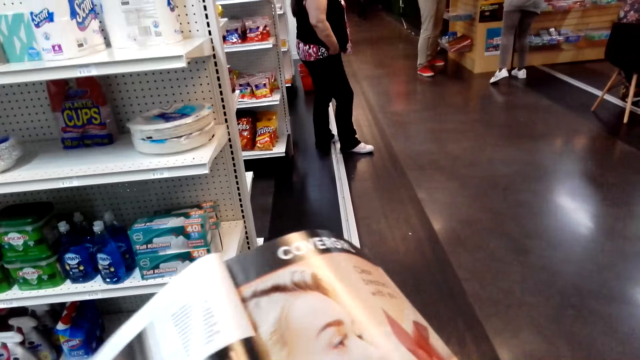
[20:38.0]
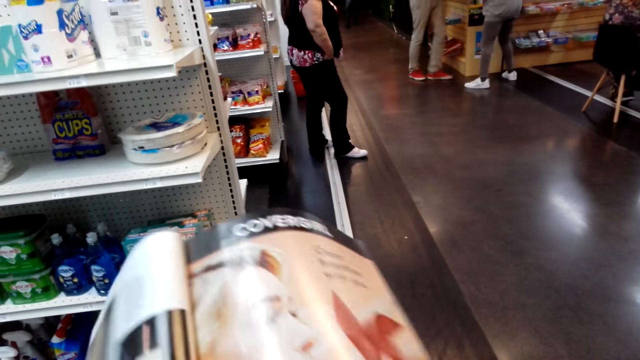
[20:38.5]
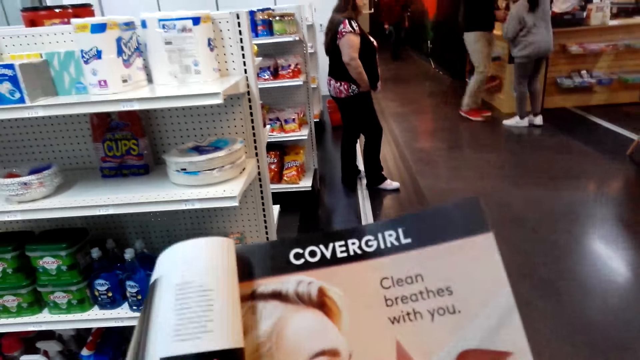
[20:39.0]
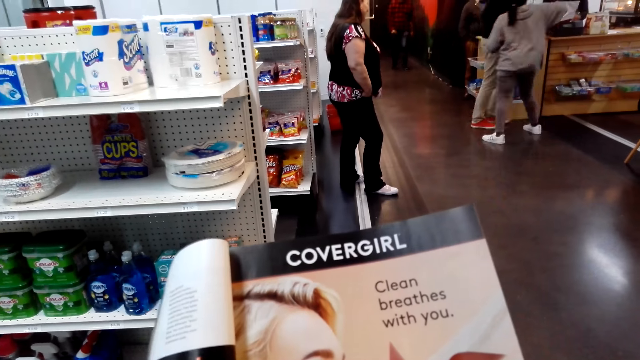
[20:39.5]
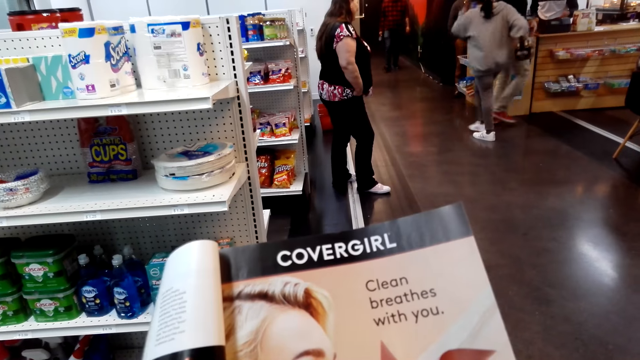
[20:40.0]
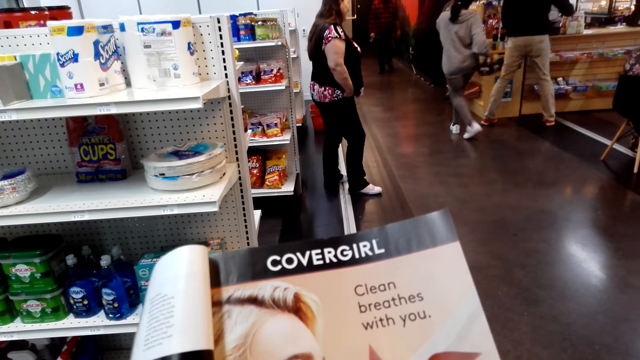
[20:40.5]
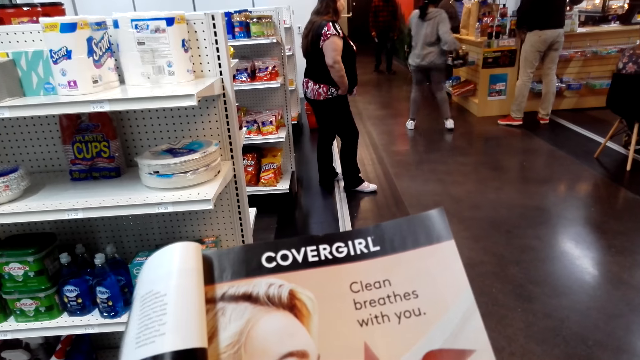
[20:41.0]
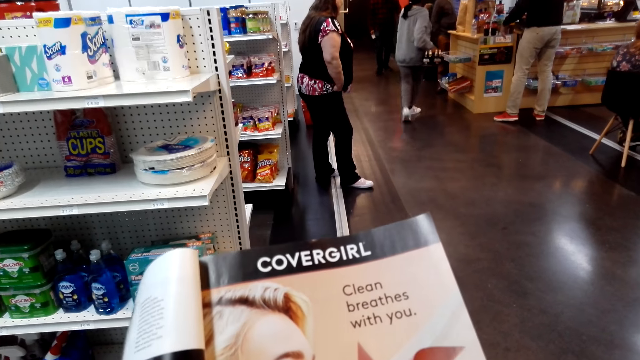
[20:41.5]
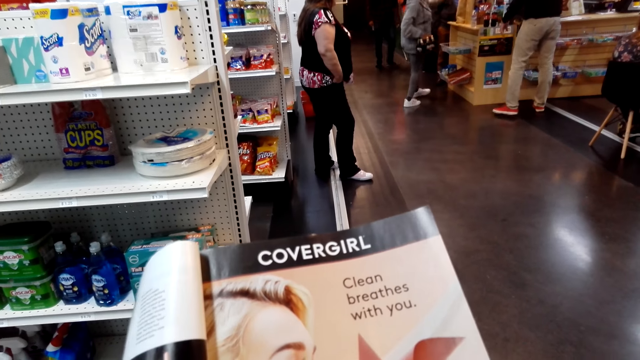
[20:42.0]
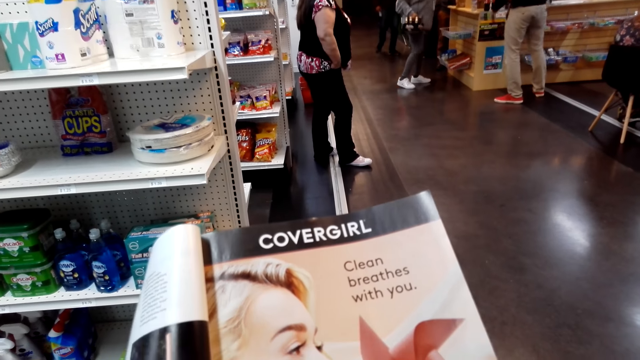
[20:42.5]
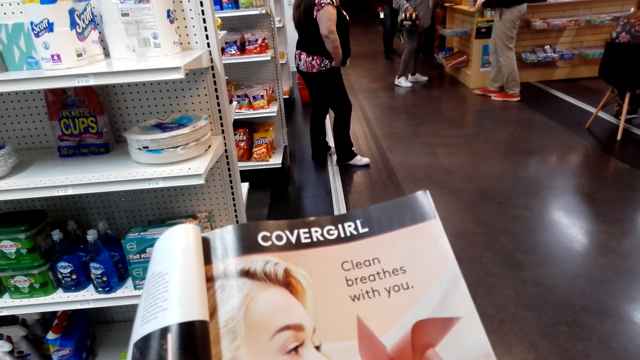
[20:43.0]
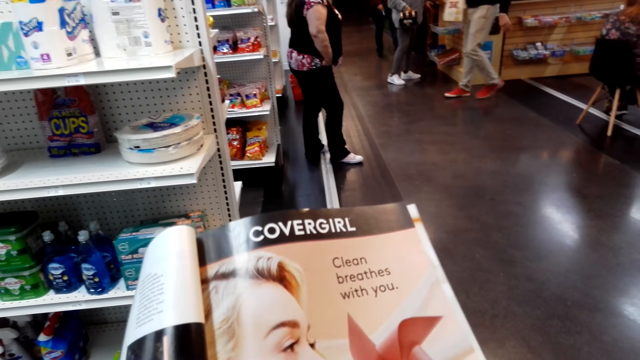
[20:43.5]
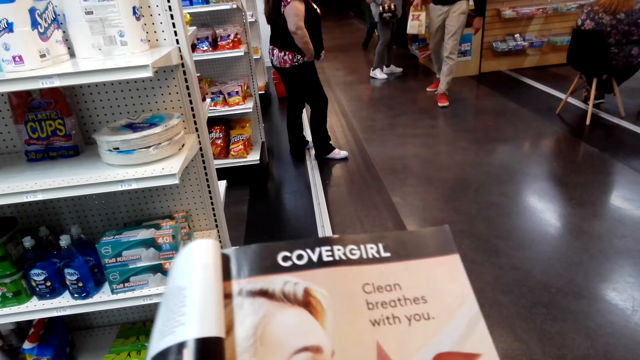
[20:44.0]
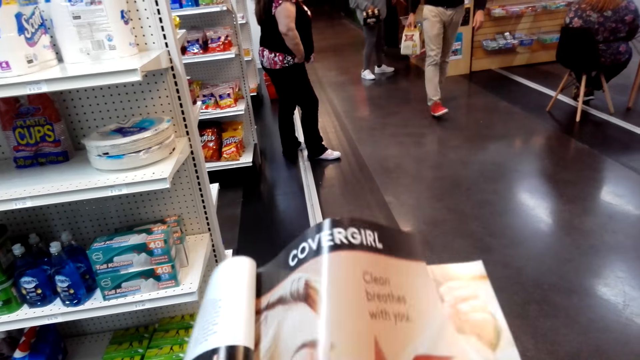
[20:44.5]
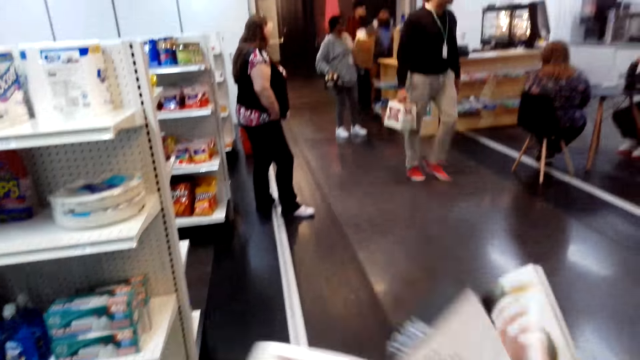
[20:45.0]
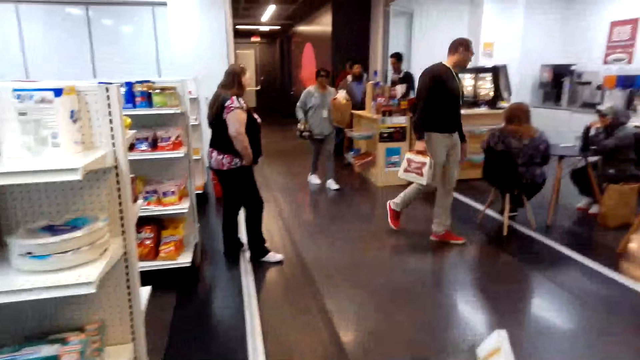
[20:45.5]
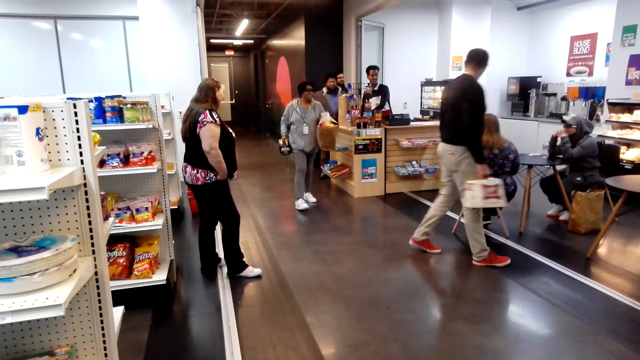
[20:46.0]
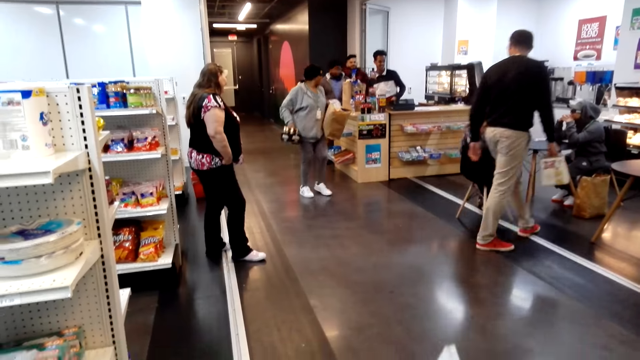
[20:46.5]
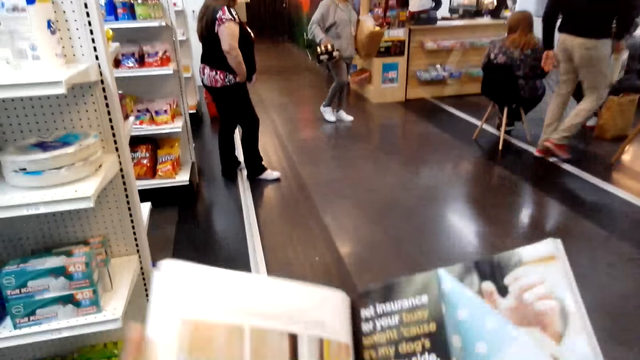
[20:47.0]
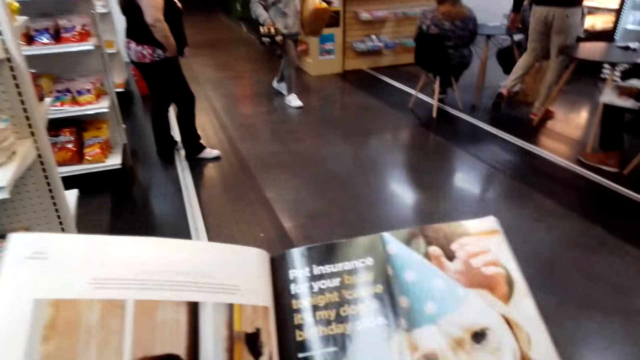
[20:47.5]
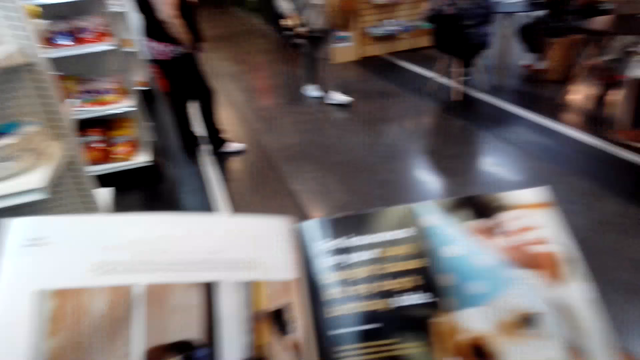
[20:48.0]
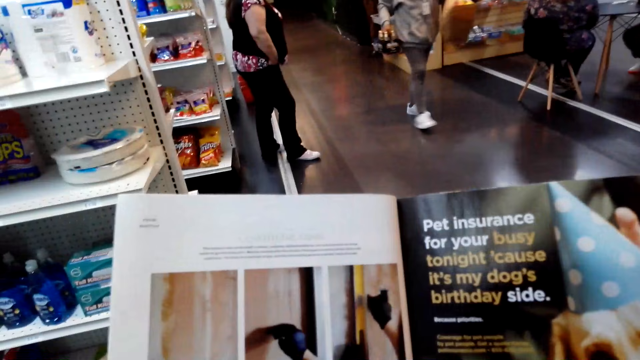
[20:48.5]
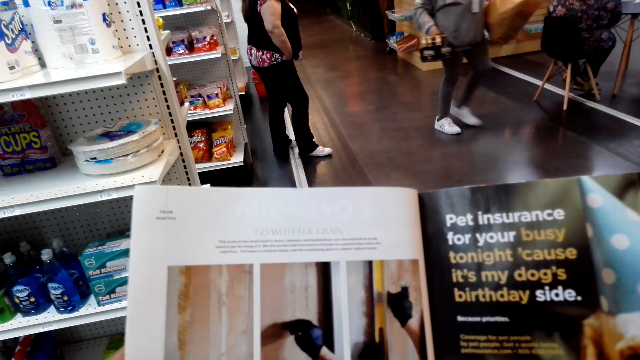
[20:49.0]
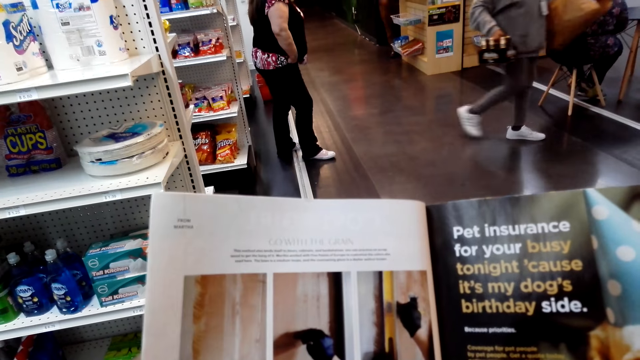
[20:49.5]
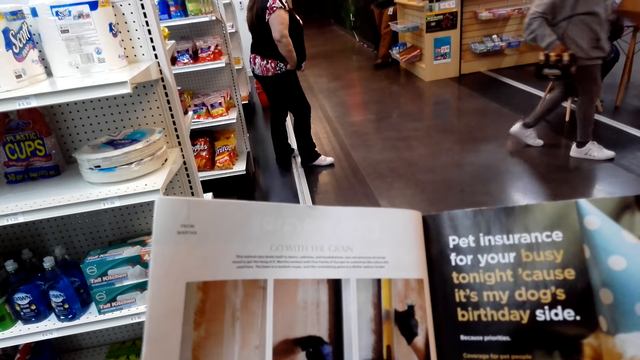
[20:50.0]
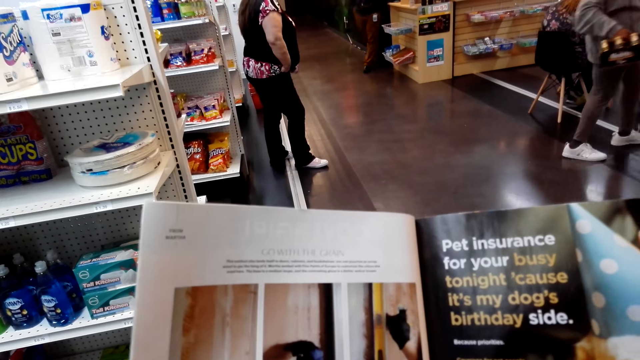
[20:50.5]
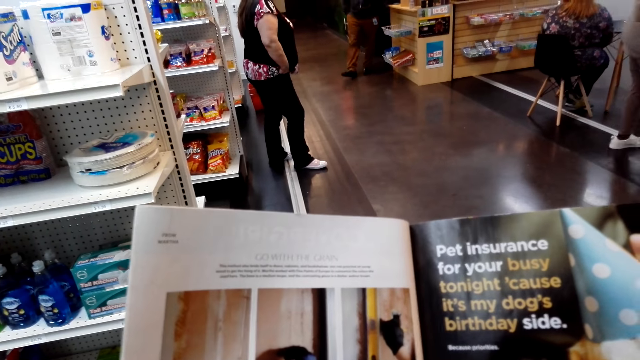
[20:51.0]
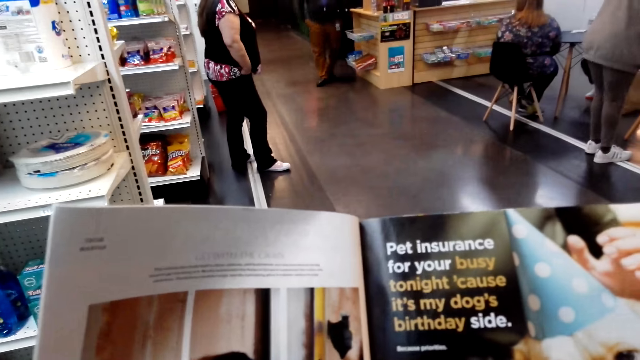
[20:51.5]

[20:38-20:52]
The camera wearer views the magazine. They turn a magazine page. They look around in the supermarket. They view the magazine.

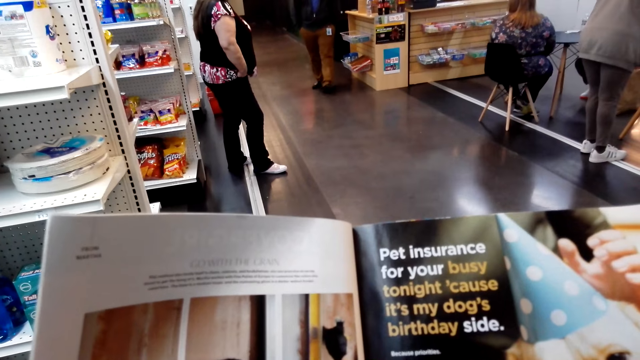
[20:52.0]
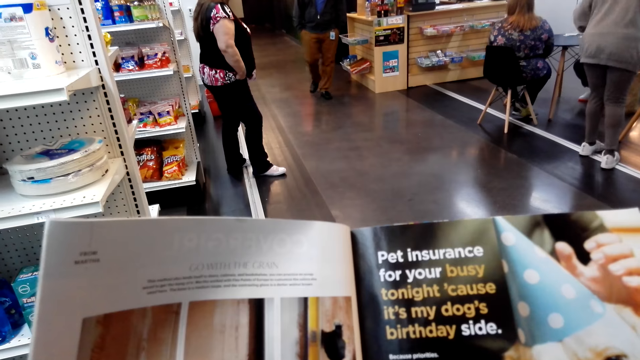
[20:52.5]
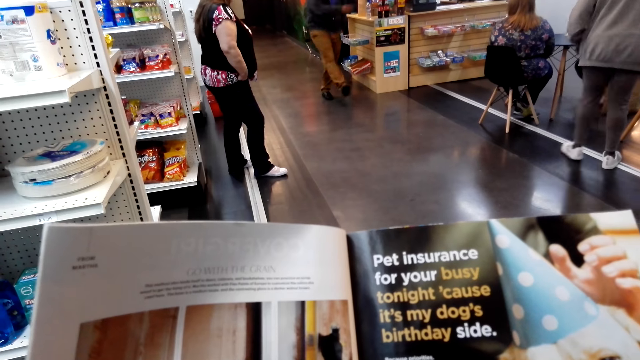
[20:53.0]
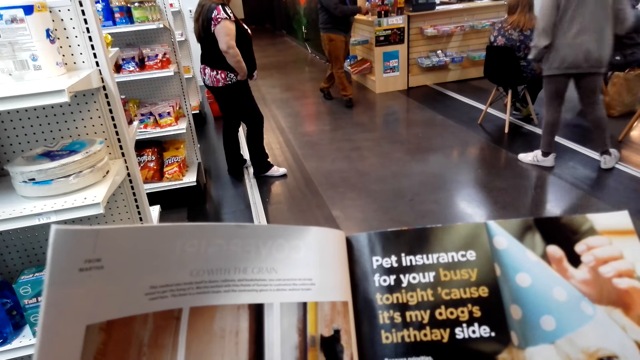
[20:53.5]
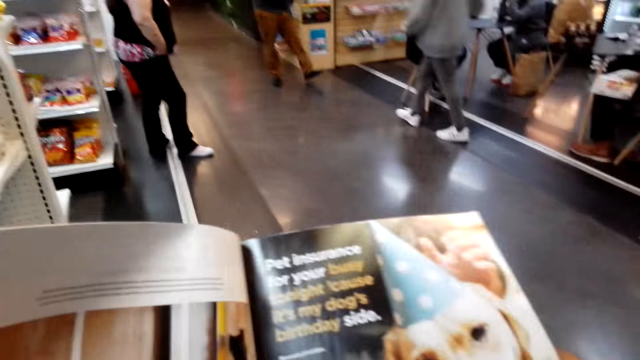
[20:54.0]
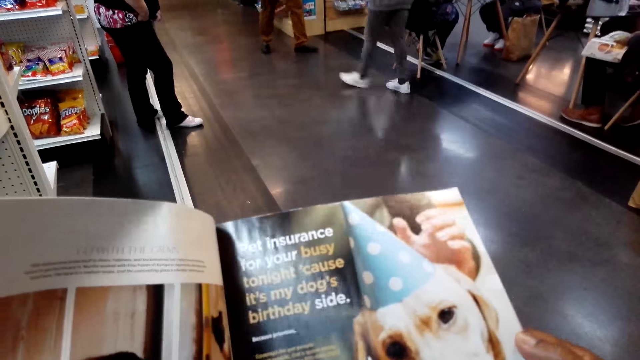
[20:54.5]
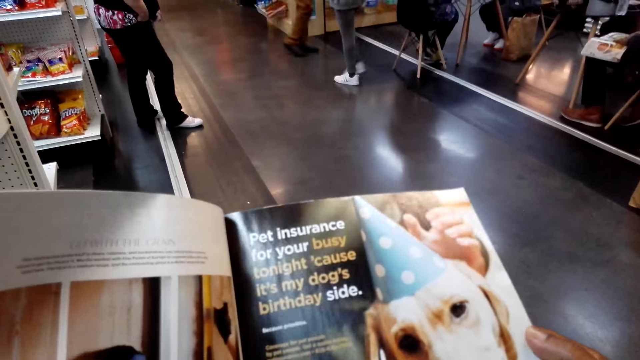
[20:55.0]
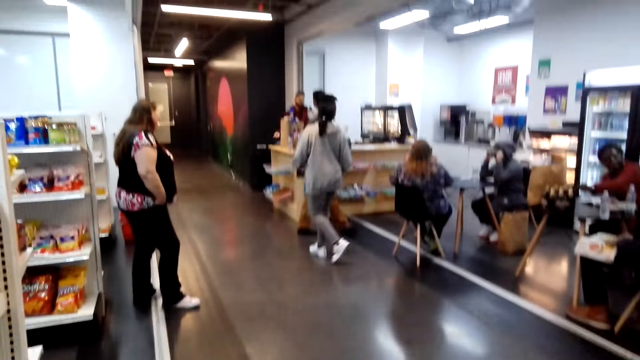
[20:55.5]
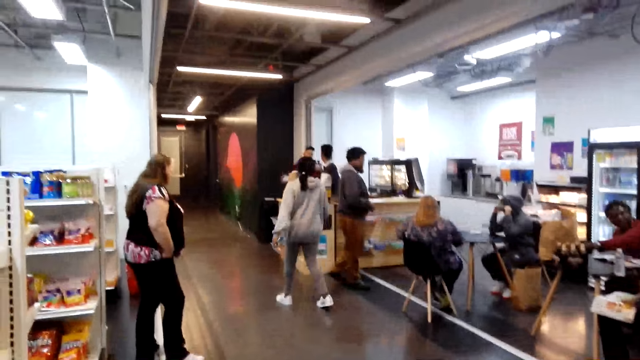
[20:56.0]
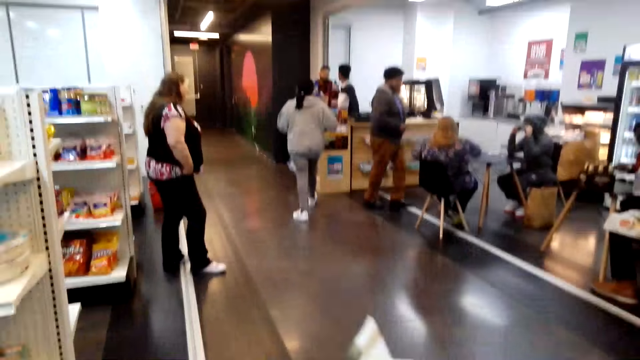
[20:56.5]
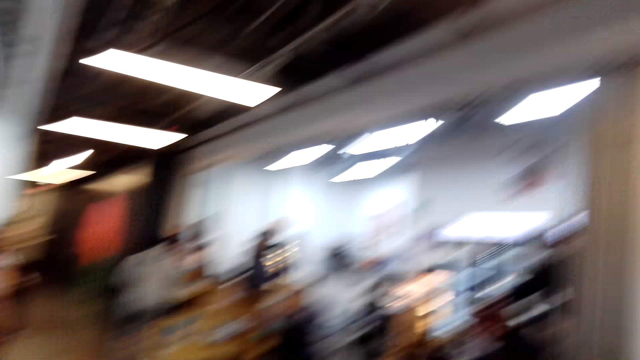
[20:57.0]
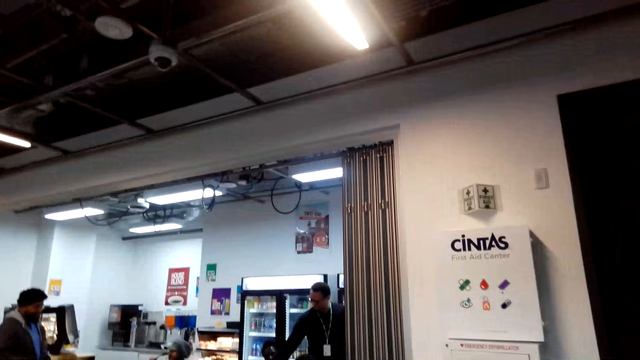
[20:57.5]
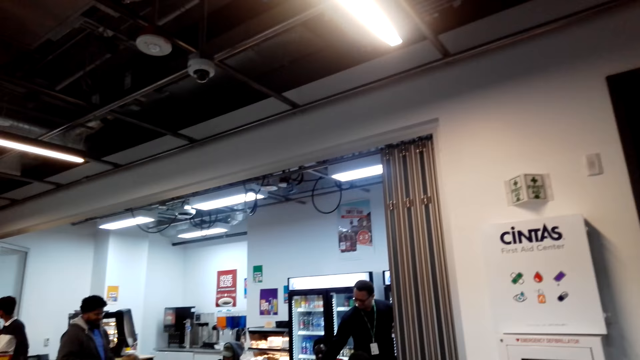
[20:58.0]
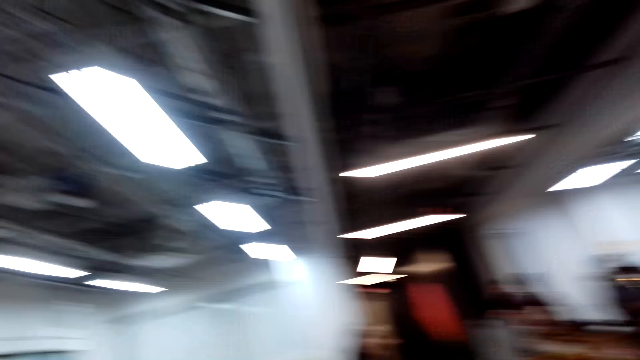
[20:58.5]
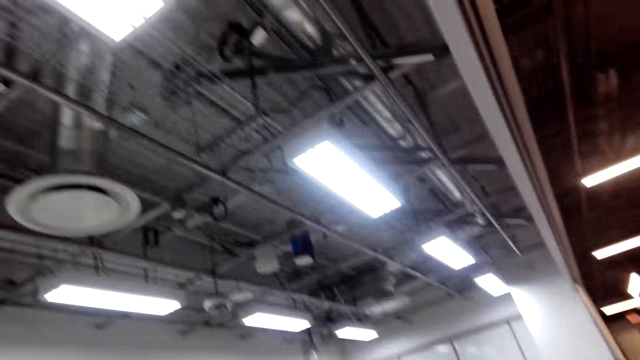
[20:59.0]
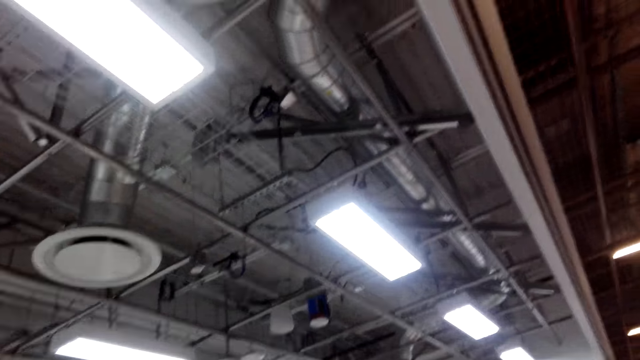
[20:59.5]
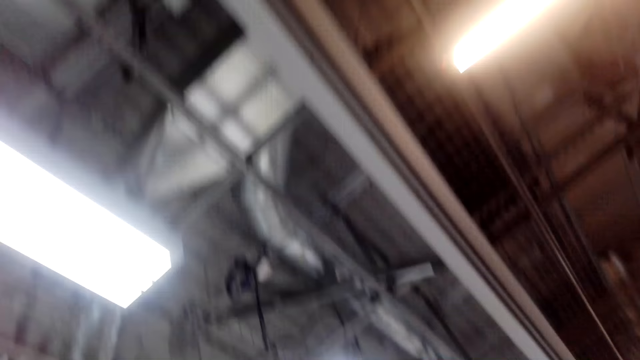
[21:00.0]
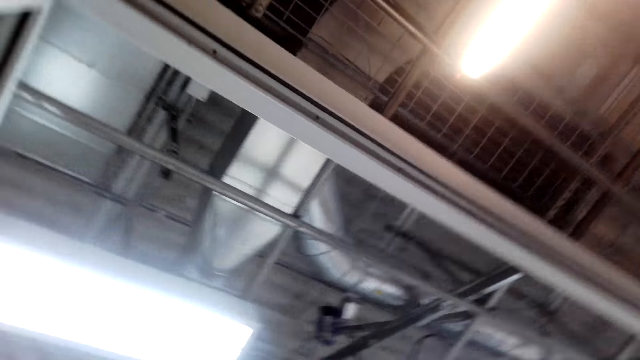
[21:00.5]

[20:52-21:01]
The camera wearer looks around in the supermarket.
